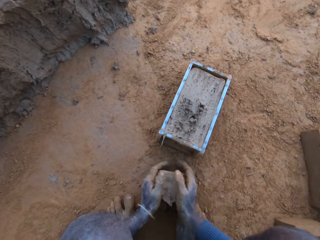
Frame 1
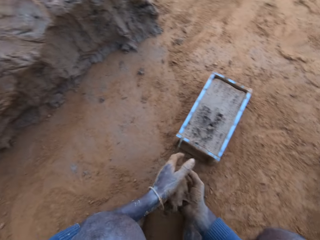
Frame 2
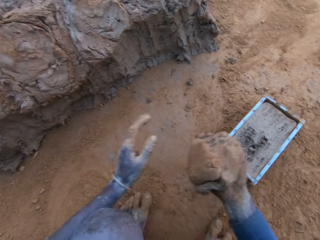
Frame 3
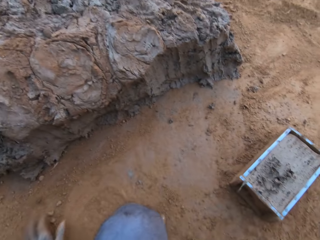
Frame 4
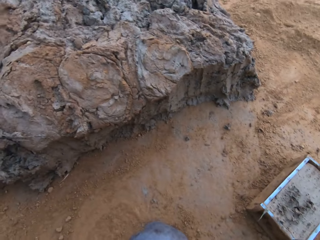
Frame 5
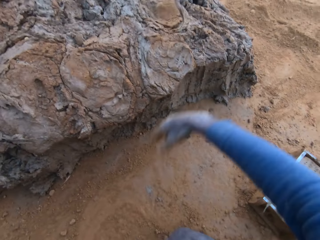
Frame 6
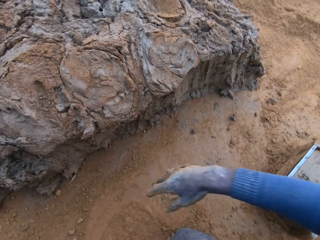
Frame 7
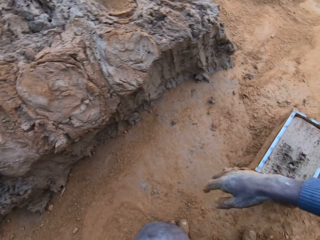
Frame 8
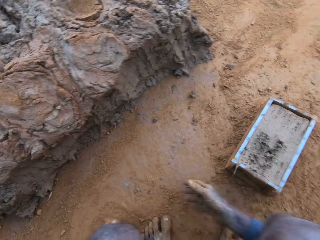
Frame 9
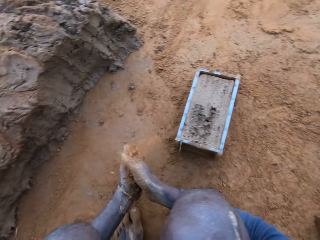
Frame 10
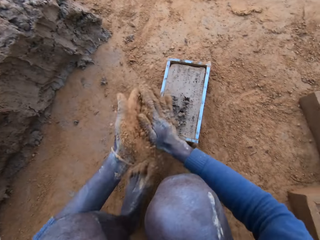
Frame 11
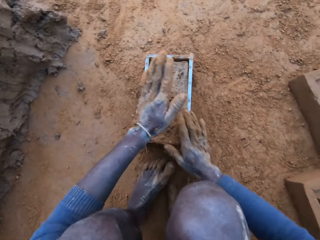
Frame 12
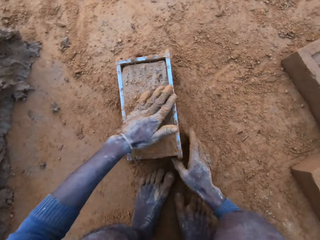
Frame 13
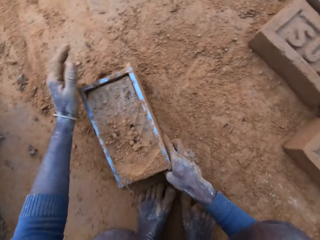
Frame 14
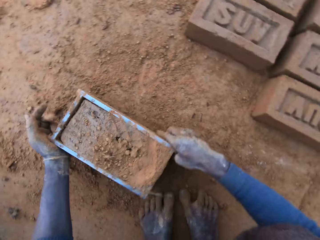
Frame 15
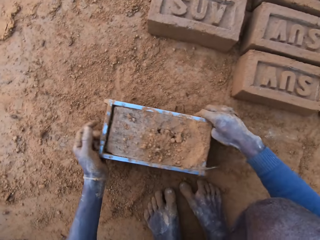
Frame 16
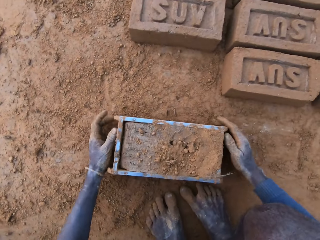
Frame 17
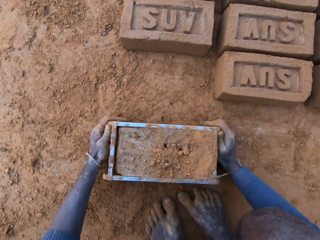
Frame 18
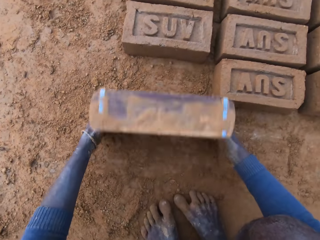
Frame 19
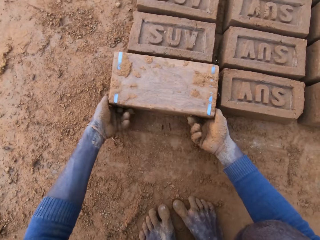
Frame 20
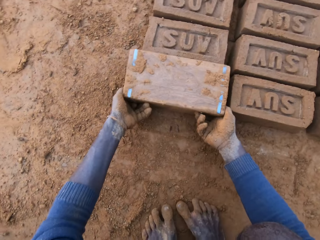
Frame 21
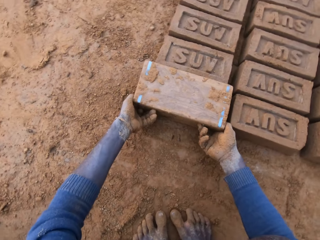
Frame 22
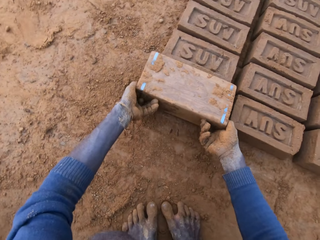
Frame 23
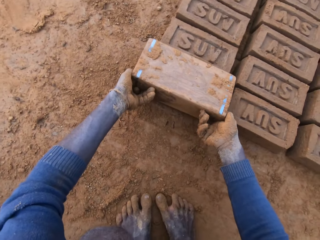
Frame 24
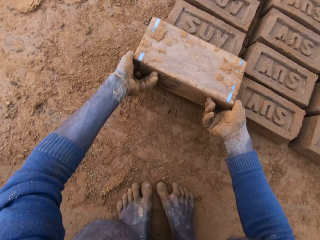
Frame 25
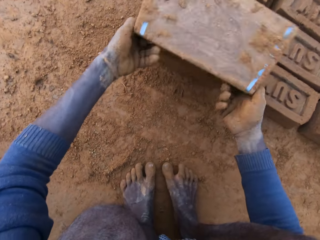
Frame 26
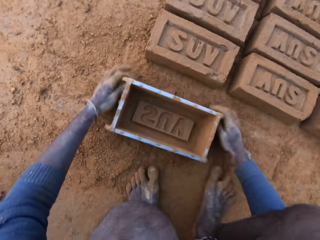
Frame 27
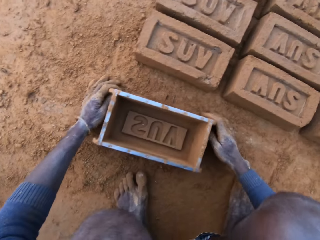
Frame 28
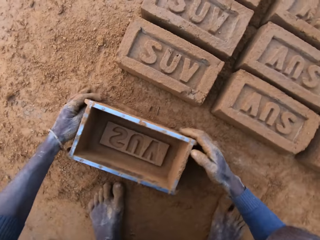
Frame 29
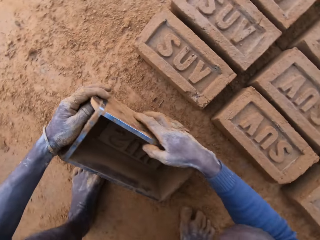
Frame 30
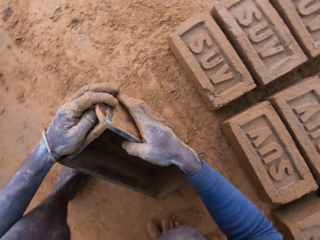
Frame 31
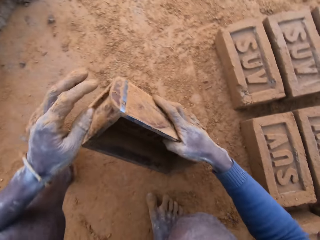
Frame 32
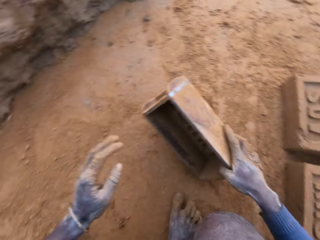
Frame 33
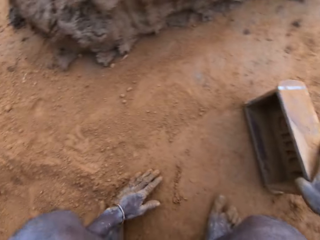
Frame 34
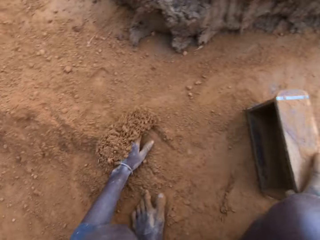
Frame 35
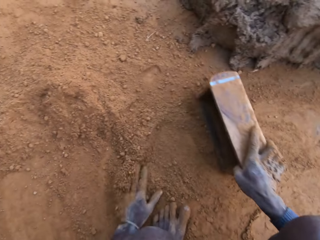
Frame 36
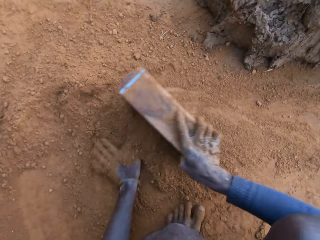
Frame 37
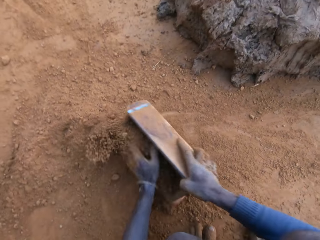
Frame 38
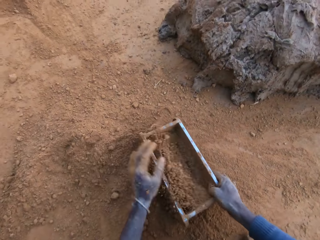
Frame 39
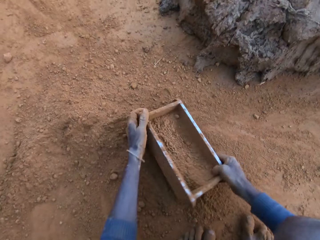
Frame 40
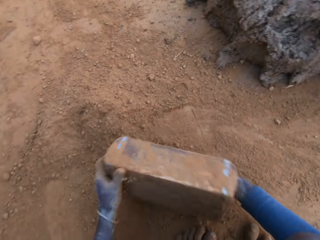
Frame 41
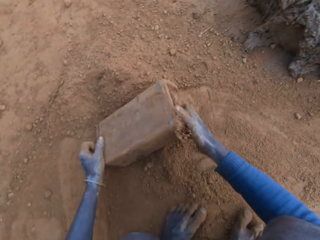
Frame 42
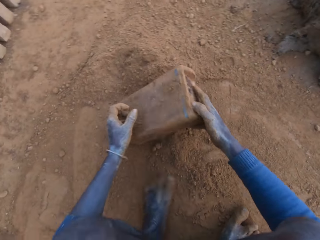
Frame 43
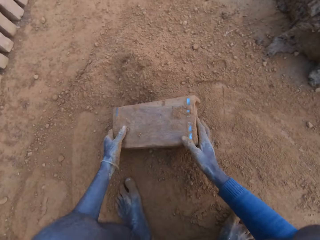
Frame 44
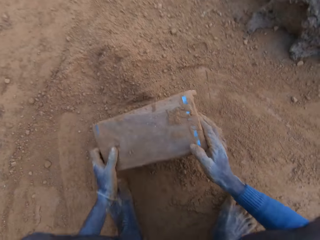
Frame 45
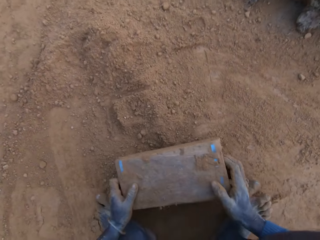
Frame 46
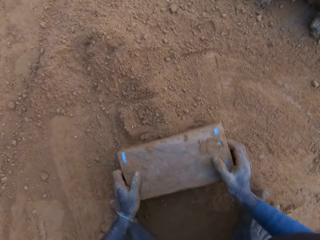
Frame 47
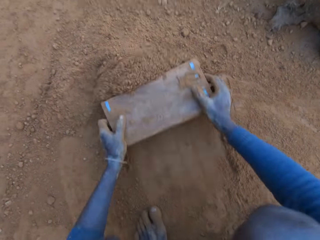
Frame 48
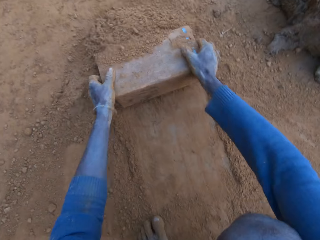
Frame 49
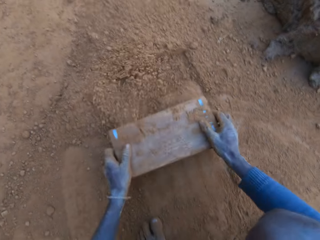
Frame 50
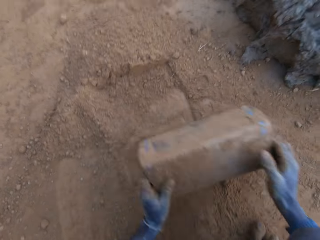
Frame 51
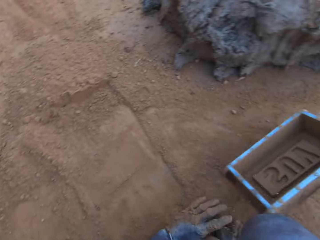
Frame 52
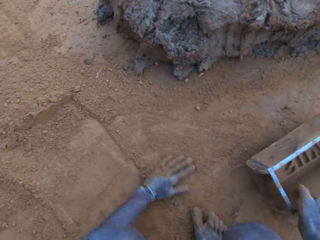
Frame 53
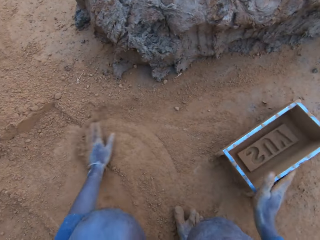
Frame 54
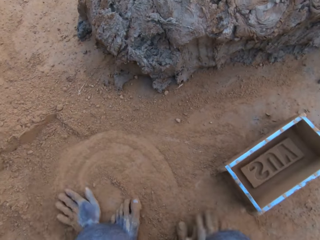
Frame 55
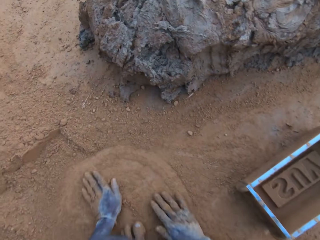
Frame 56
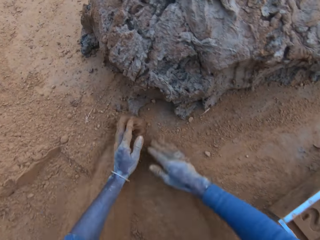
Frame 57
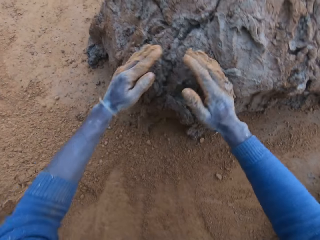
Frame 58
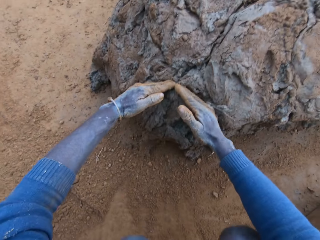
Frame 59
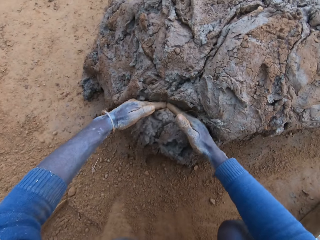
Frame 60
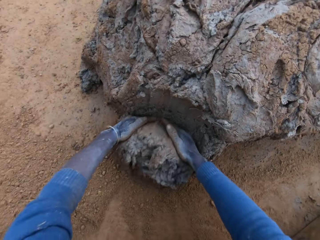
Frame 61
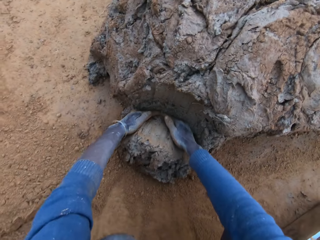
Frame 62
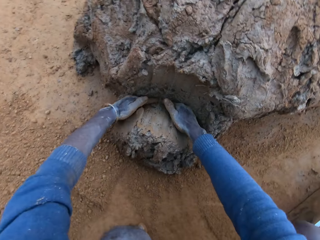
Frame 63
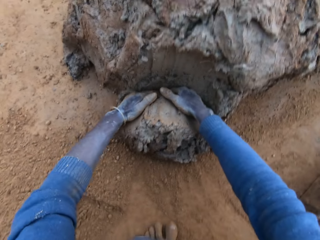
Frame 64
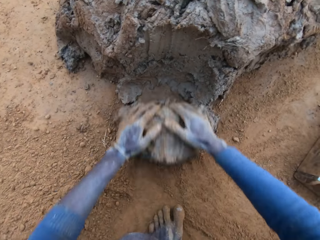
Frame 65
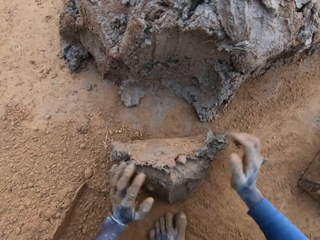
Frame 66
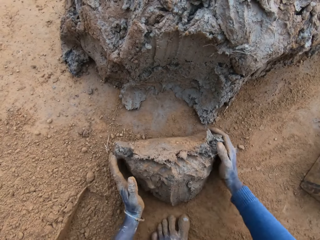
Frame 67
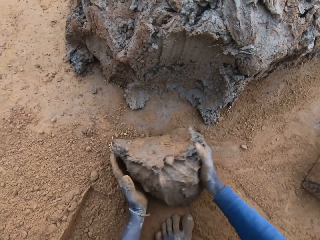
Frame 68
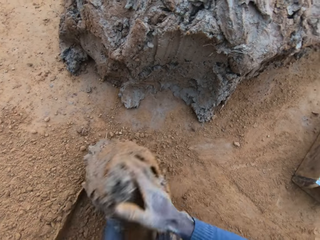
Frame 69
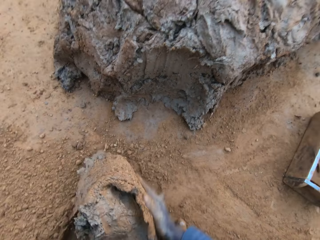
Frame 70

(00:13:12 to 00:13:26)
The camera wearer scrapes clay from the mould with his hands. He throws the clay on the clay mud. He pours sand on the clay mould. He puts a handful of soil on the mud. He moves the clay mould on the ground with his hands. He pours down the moulded brick. He packs sand into the clay mould with his left hand. He turns the wooden brick moulder. He moves the brick moulder with the hand. He pours the sand out of the clay mould. He pushes the sand with the mould. He rubs his left hand on the sand. He spreads the soil. He packs clay from the clay mud with his hands.

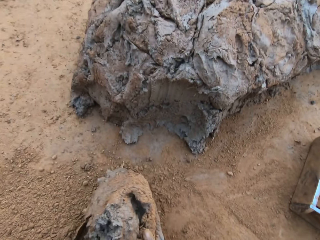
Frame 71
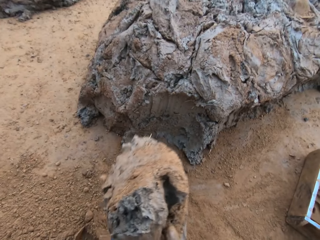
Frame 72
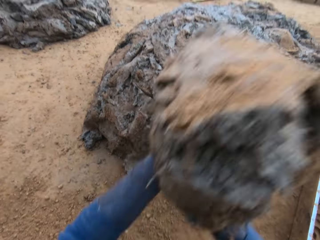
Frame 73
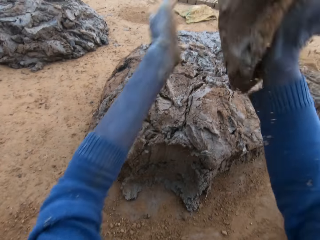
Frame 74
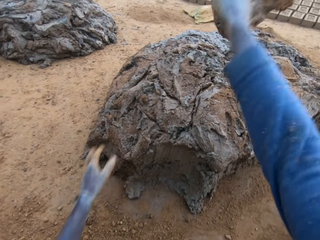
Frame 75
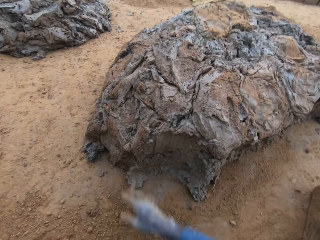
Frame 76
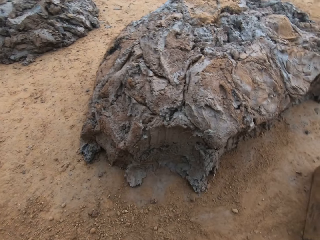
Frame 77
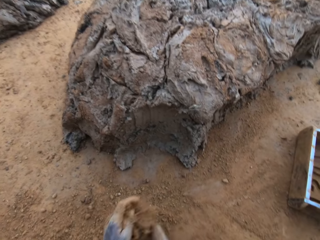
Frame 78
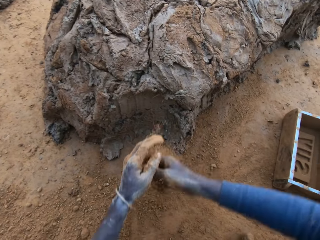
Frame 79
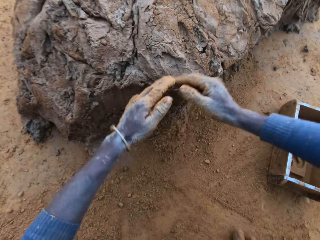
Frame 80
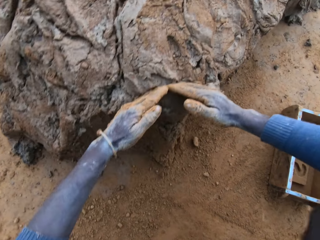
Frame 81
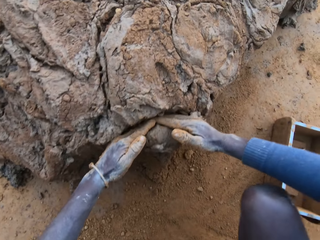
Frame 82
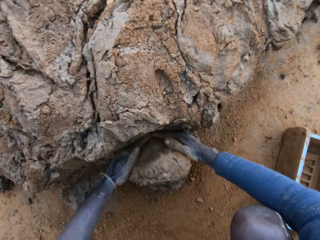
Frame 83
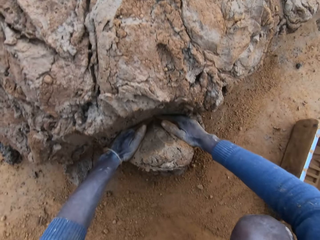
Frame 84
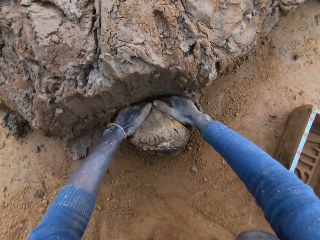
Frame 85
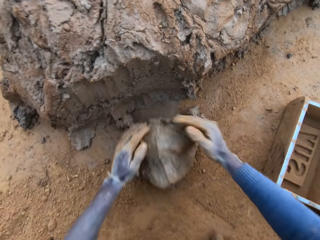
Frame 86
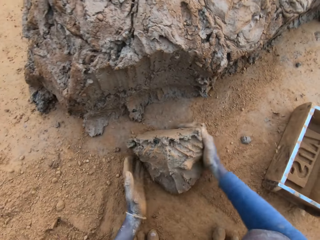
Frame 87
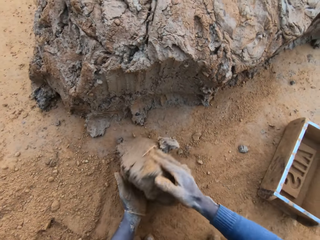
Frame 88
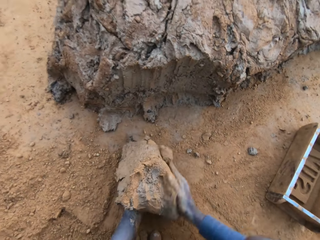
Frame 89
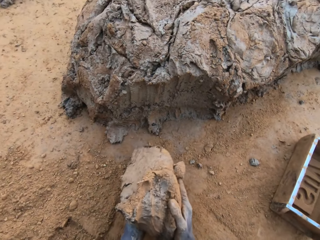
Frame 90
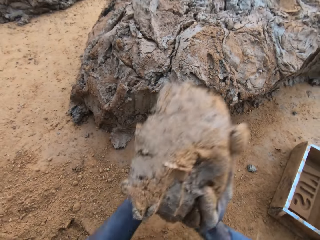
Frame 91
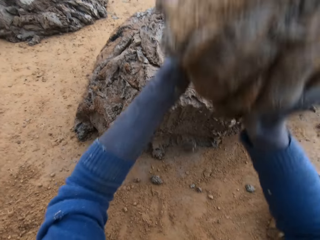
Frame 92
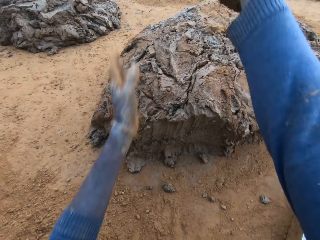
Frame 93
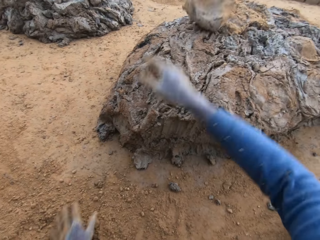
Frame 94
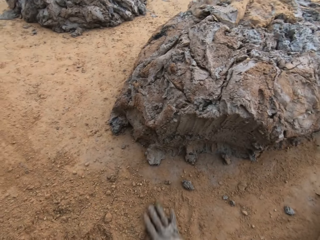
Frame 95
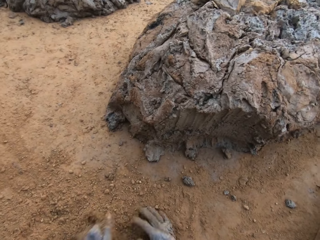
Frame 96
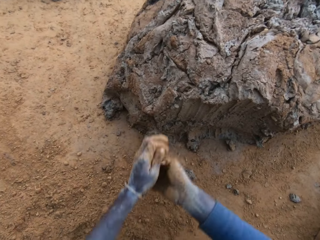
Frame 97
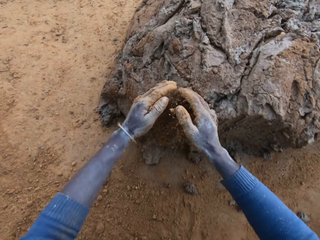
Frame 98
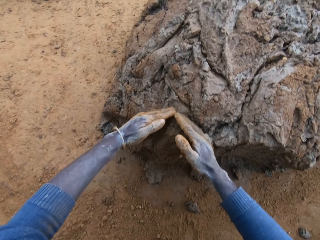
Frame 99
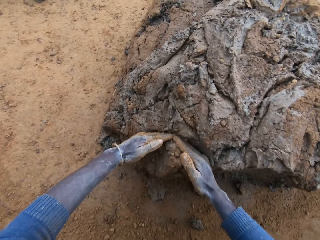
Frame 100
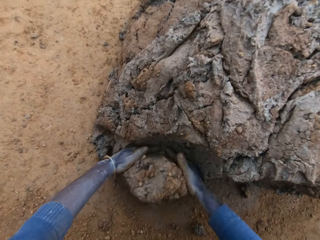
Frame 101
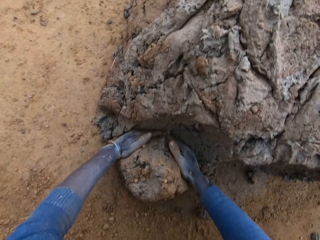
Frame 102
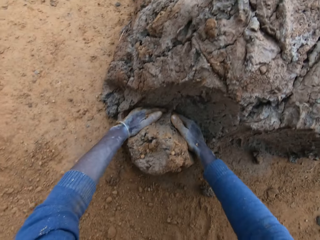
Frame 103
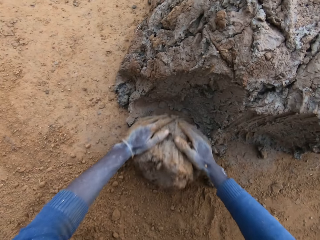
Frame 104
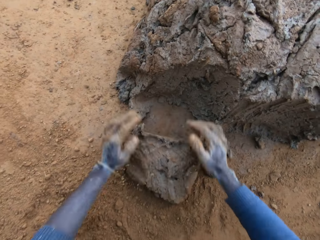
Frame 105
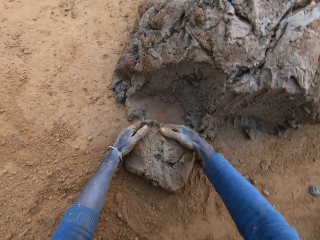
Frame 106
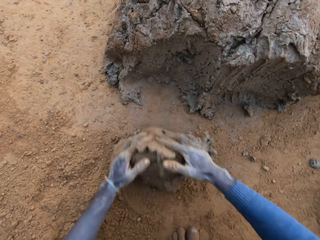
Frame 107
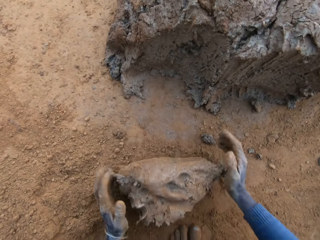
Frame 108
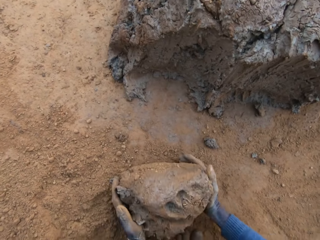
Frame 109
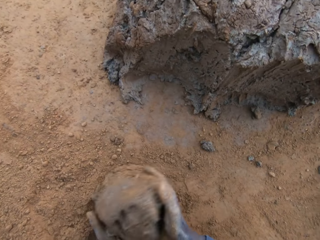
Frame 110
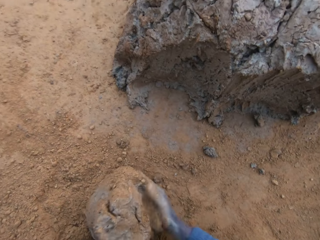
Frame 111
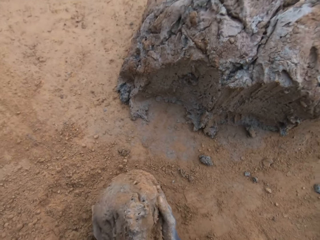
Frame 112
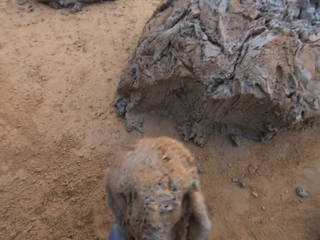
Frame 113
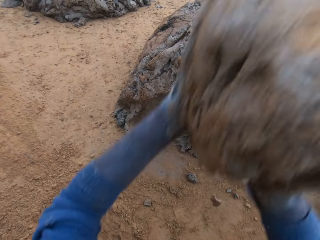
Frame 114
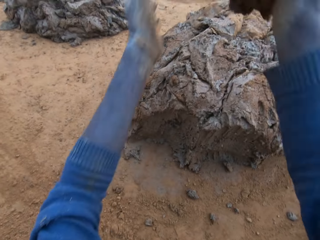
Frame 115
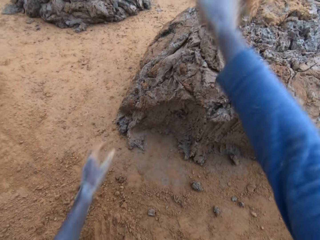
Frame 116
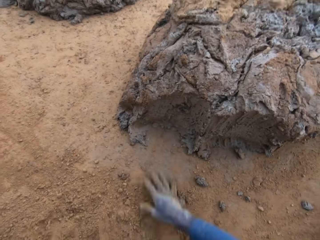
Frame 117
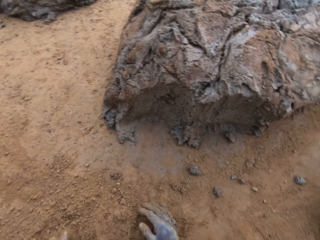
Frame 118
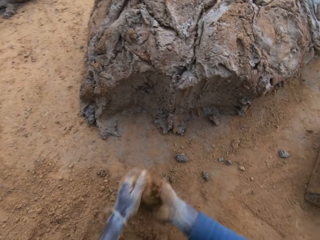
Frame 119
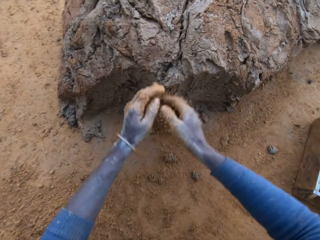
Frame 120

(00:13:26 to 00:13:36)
The camera wearer presses the clay with his hands. He rolls the mud down. He throws the clay on the clay mud. He packs clay from the clay mud with his hands. He throws the clay on the clay mud. He packs clay from the clay mud with his hands. He collects the mud. He presses the clay with his hands. He throws the clay on the clay mud. He rolls the mud down.
